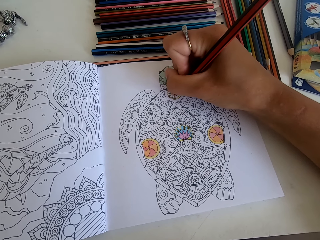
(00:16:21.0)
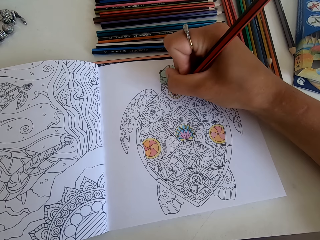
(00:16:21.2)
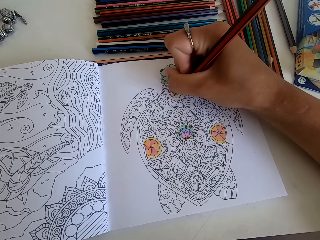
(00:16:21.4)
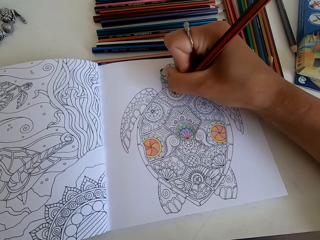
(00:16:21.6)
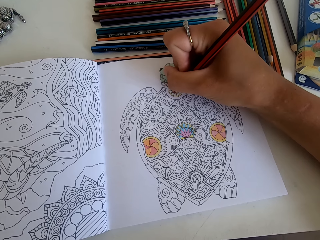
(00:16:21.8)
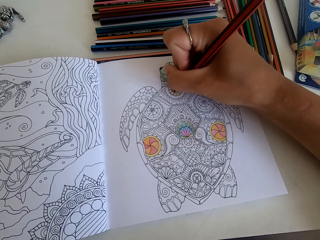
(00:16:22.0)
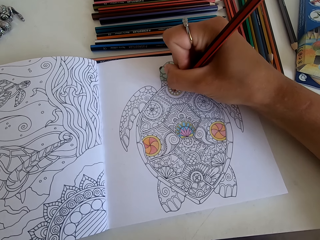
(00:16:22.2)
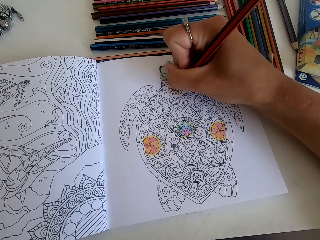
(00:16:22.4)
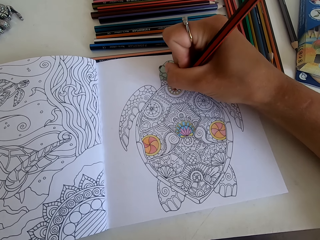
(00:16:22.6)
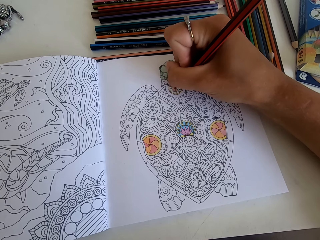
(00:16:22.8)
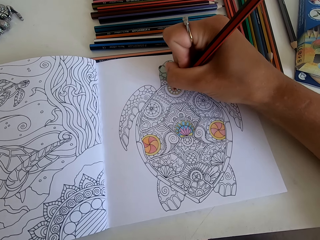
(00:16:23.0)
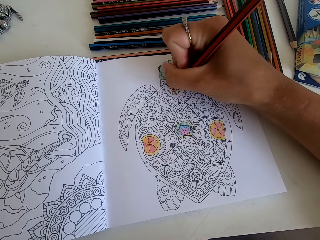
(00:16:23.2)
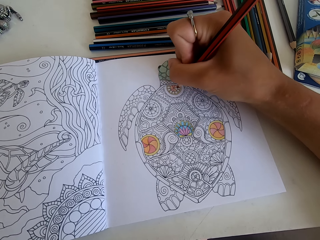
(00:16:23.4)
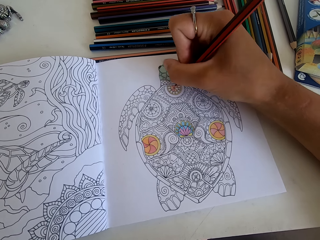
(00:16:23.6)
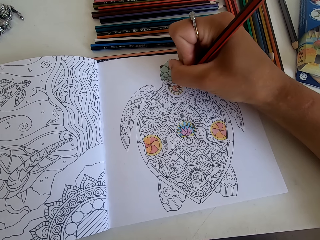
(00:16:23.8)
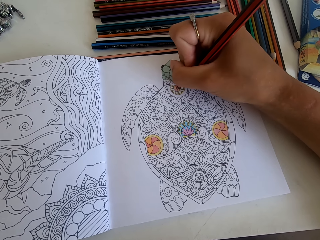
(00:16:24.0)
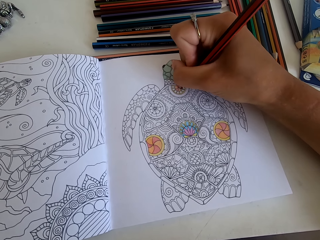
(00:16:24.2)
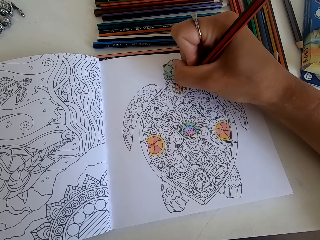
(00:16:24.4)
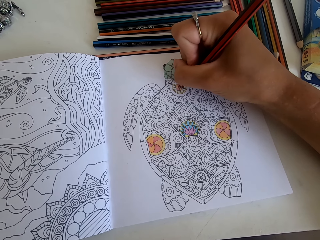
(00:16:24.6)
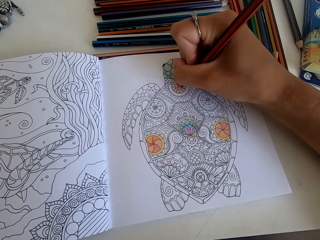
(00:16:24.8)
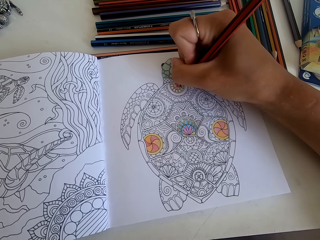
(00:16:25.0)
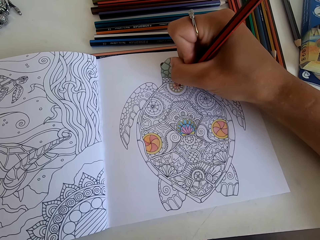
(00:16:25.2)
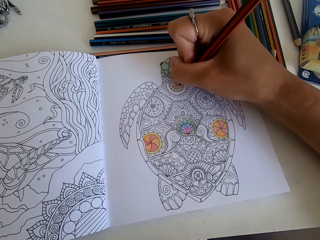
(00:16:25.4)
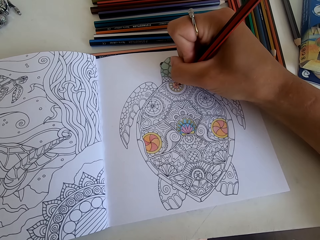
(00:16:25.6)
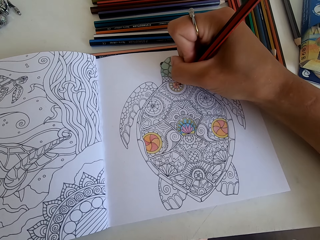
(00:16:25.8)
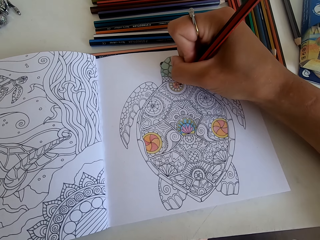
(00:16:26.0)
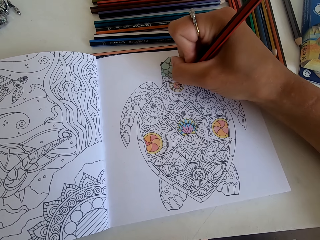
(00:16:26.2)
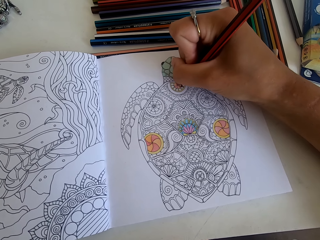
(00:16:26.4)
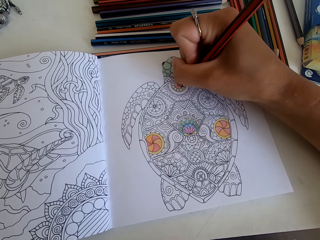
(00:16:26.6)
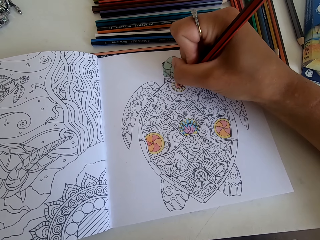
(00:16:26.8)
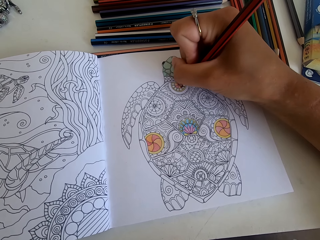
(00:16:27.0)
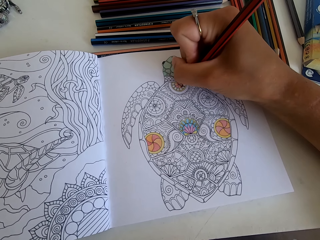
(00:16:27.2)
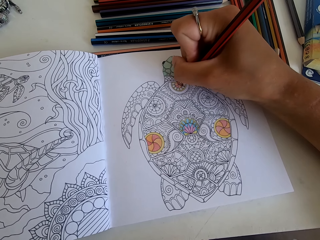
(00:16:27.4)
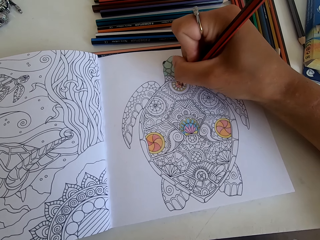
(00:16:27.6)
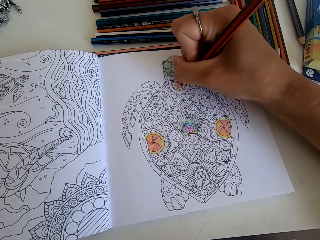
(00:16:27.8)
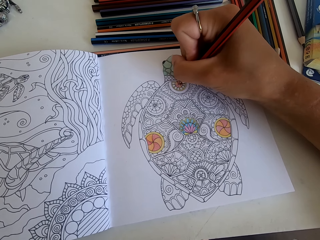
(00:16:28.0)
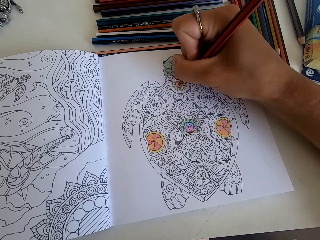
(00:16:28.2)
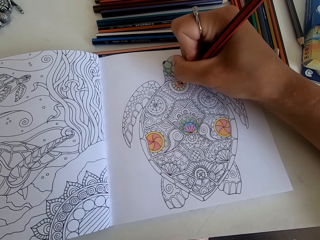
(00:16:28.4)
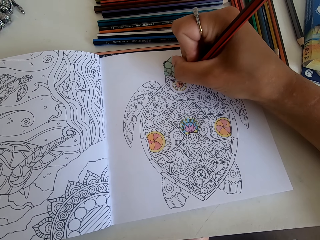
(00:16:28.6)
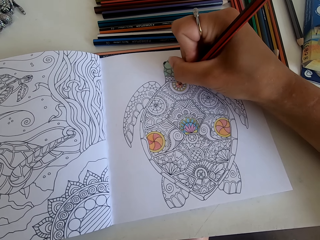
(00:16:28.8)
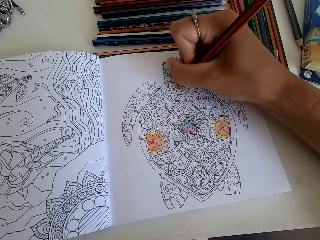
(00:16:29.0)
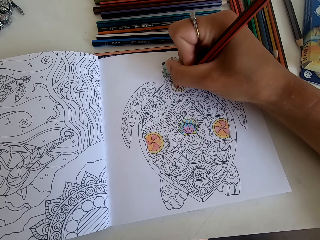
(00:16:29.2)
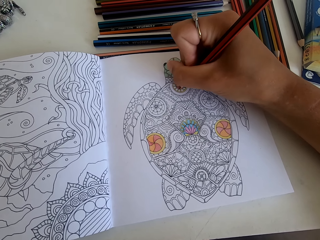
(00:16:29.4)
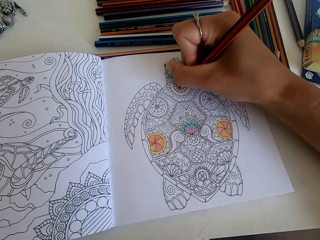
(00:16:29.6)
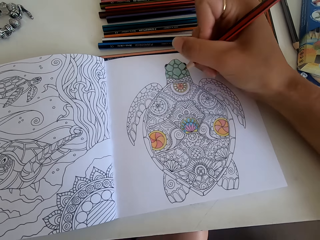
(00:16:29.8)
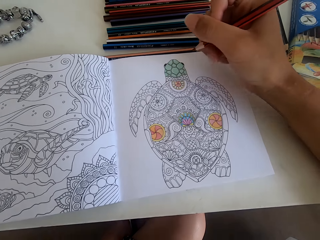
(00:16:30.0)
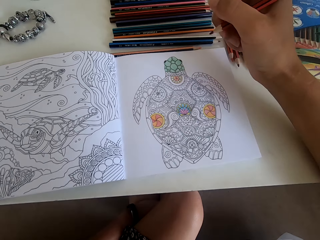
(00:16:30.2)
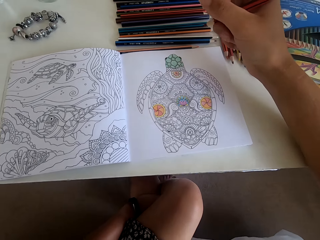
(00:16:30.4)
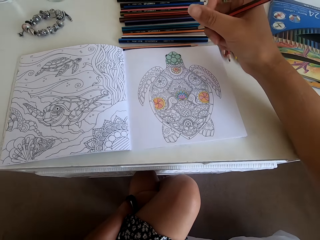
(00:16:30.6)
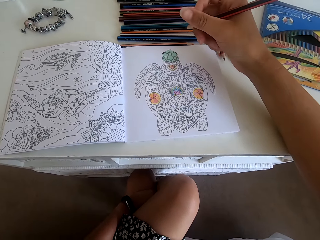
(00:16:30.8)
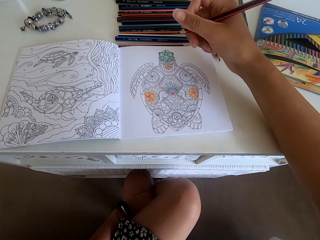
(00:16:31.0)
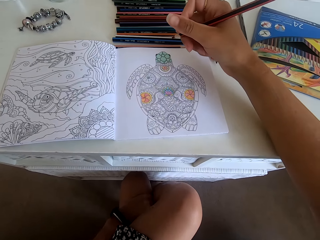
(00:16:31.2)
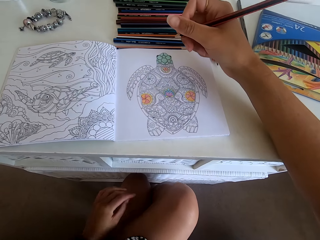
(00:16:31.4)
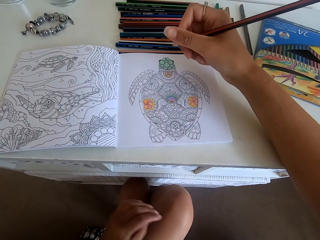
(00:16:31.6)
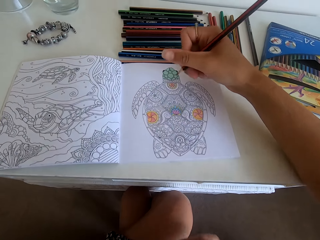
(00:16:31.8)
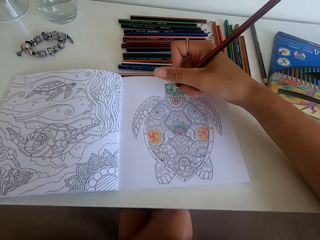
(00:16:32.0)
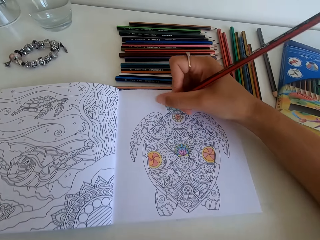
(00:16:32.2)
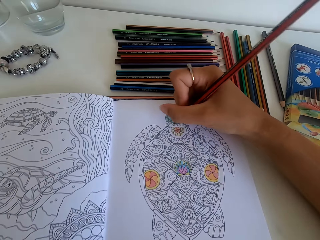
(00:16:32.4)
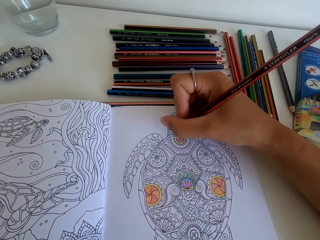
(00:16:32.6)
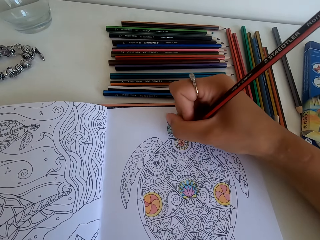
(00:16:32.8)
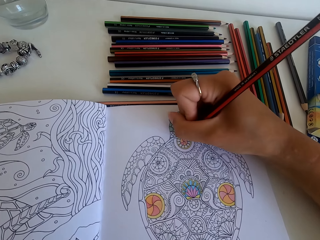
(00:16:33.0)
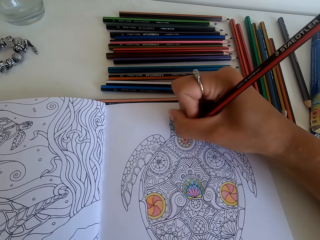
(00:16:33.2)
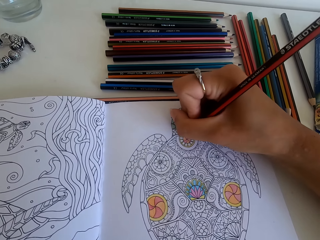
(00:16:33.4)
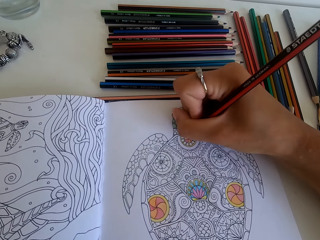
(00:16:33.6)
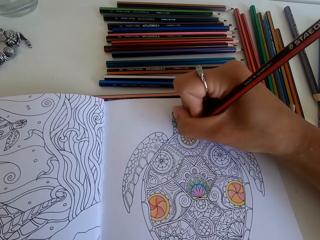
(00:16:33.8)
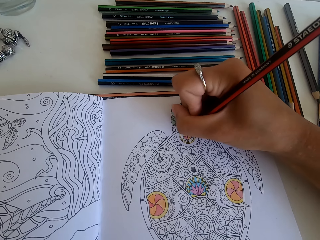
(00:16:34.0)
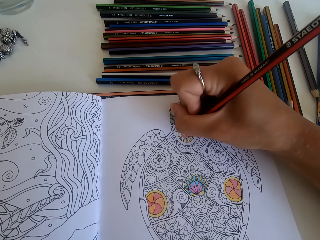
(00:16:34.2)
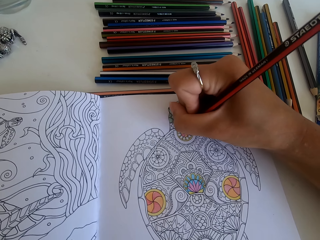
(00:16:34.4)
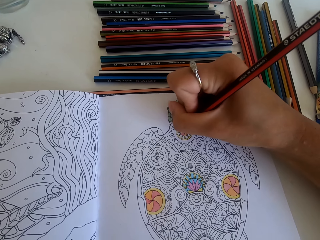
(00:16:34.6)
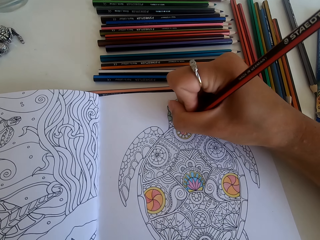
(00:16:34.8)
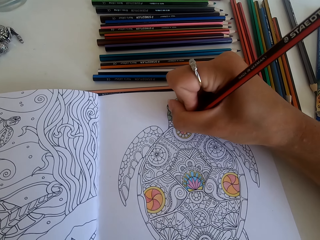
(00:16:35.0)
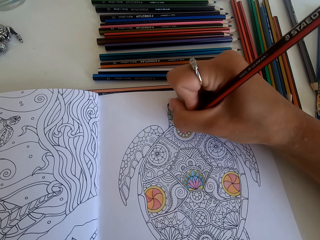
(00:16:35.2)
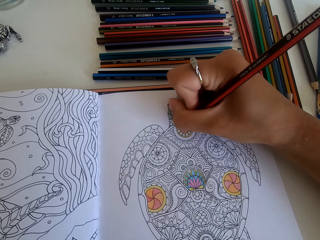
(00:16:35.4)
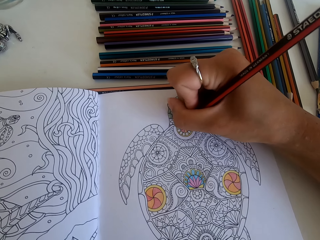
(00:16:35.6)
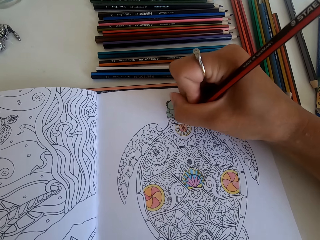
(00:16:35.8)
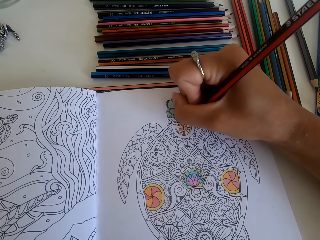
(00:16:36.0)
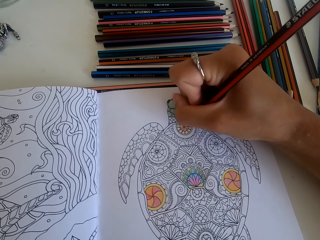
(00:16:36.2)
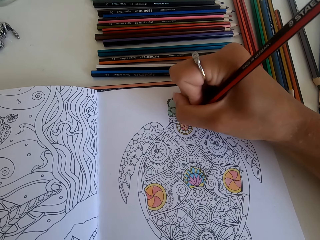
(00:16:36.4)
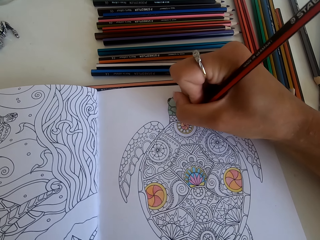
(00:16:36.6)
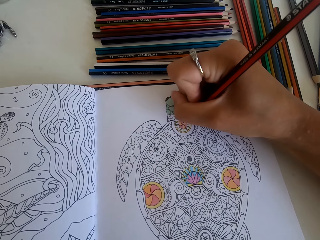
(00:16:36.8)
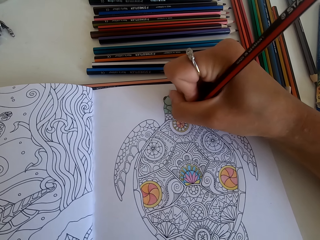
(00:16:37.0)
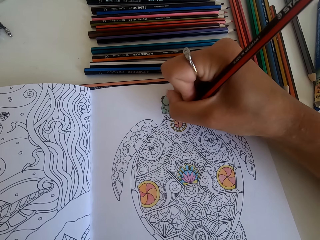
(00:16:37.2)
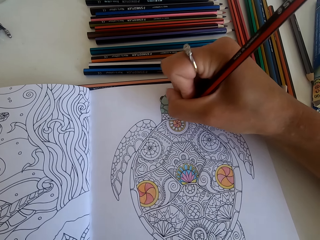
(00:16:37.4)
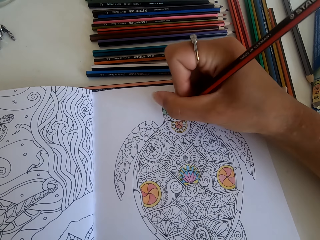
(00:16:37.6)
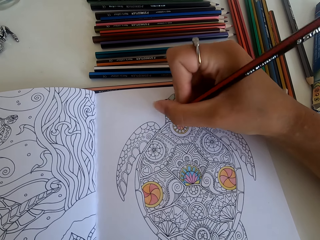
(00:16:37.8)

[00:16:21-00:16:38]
The camera wearer stops to color the picture. They color the picture.

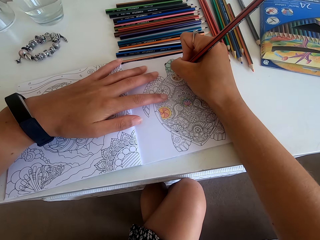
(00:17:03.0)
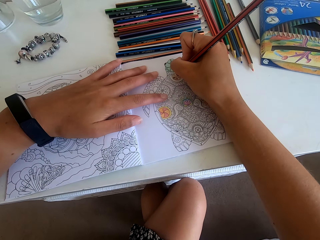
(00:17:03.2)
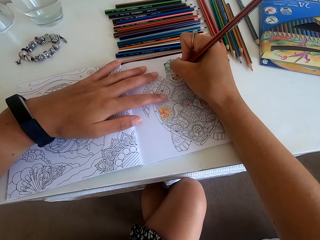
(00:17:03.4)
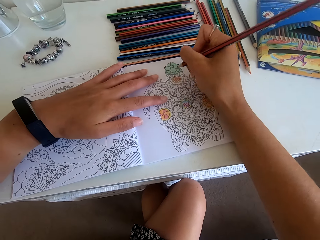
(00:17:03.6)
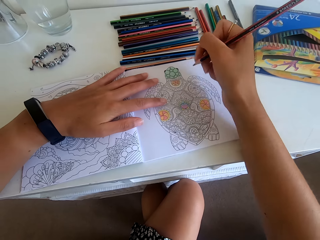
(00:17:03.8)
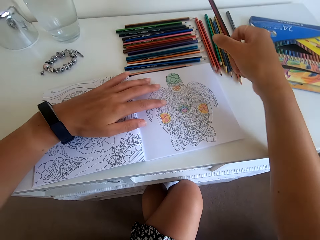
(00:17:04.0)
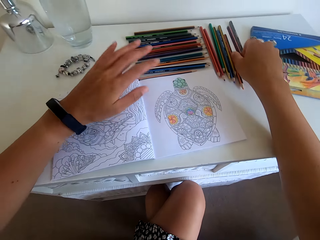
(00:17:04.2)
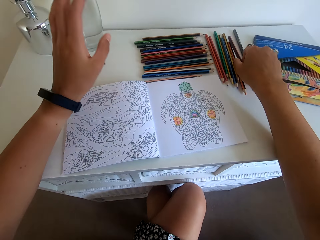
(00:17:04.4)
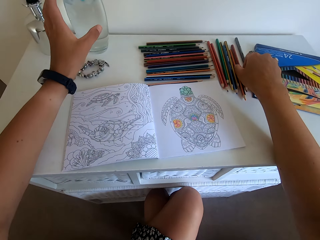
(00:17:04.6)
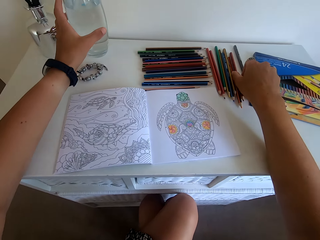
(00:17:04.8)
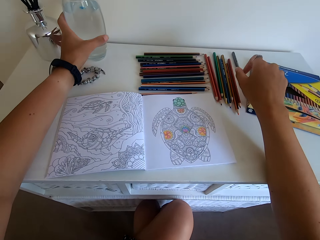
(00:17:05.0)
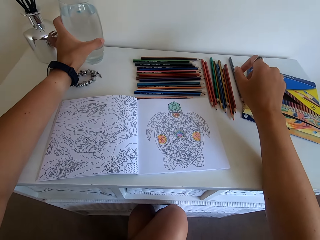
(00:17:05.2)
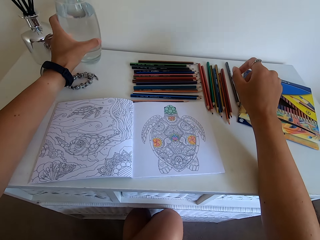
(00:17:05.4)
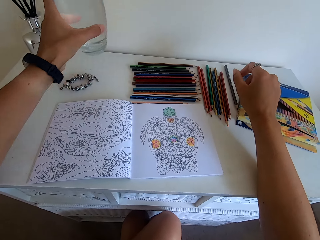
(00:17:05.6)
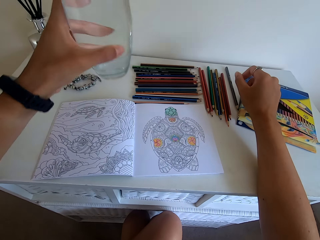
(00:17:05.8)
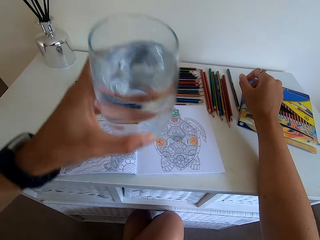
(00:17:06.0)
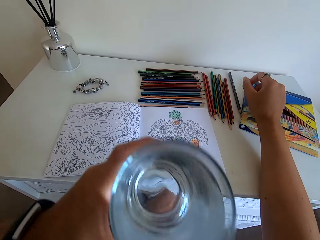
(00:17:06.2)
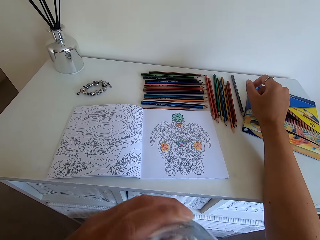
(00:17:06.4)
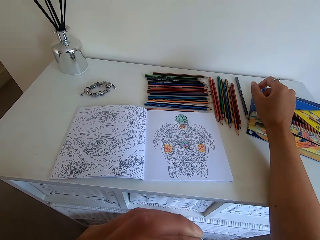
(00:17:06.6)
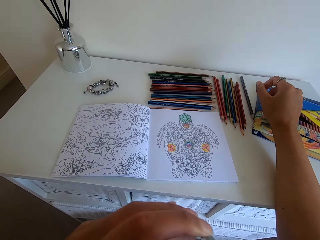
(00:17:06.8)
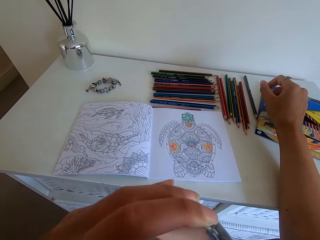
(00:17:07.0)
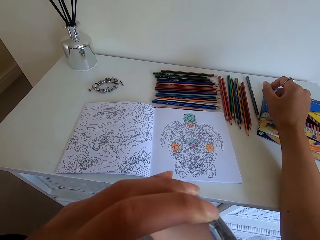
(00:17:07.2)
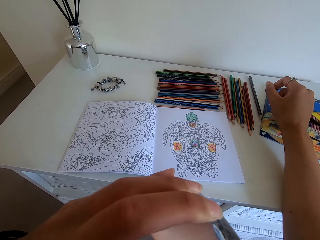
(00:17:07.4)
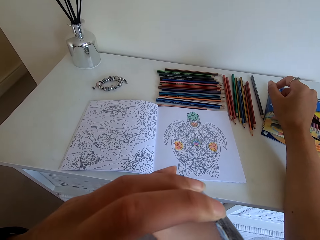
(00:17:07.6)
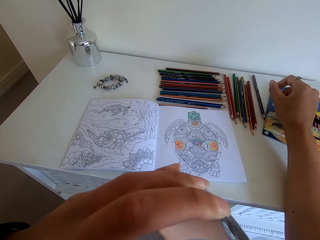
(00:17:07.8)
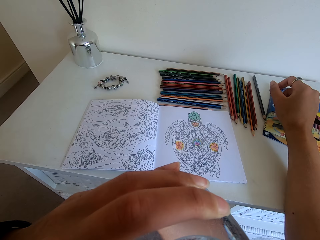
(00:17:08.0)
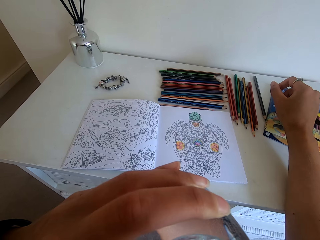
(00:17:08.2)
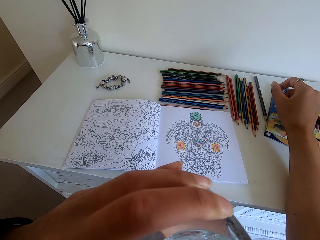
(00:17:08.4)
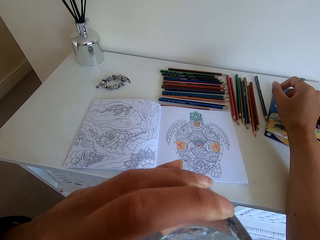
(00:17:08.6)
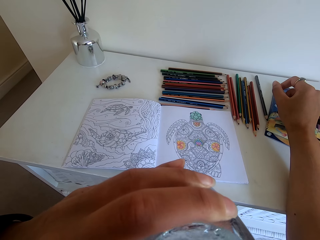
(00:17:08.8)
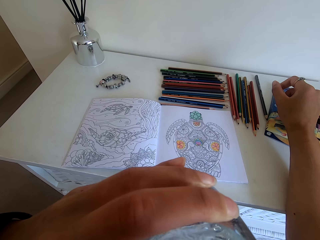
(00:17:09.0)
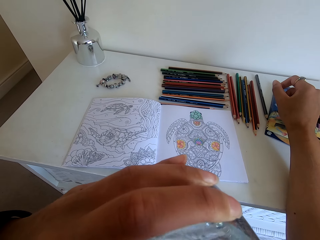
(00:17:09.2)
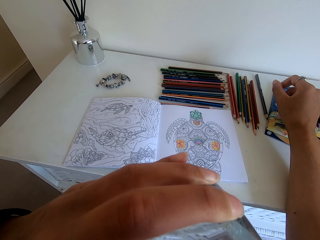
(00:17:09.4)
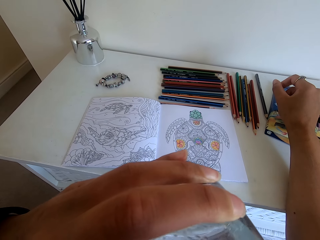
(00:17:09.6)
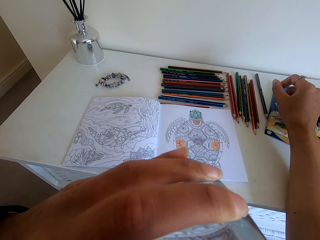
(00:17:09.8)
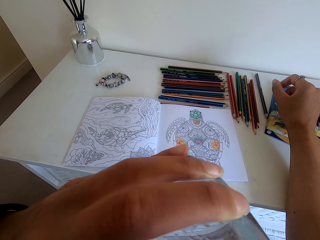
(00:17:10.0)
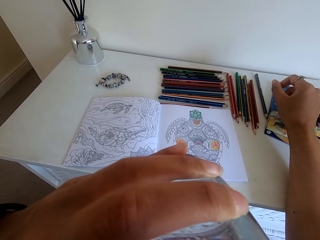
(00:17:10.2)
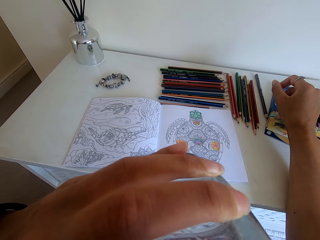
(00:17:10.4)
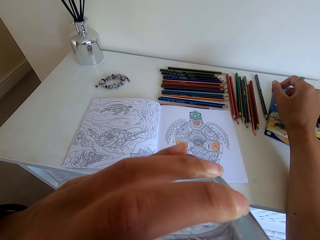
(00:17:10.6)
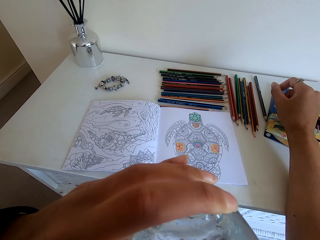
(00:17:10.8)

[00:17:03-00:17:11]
The camera wearer drops the colour pencil on the table. They pick up a glass of water on the table. They drink the water.
